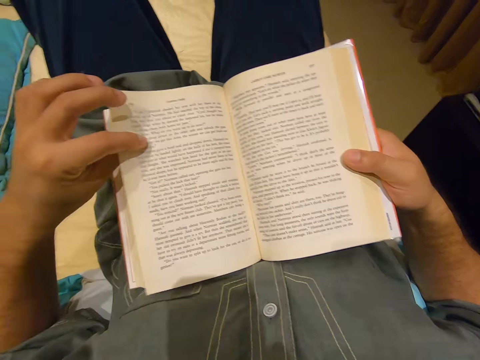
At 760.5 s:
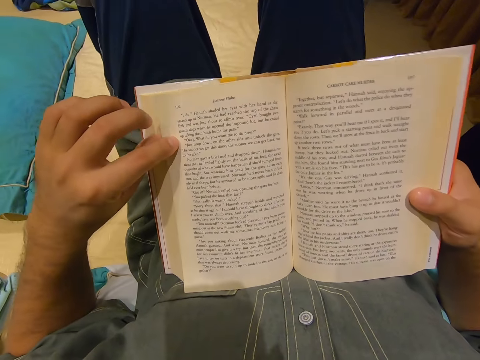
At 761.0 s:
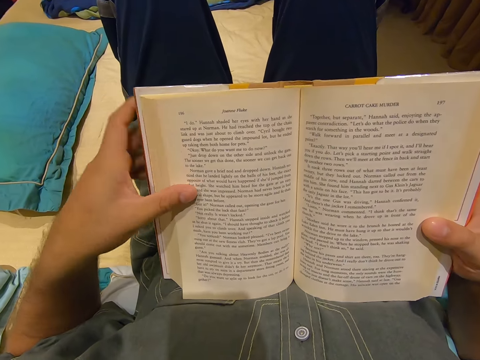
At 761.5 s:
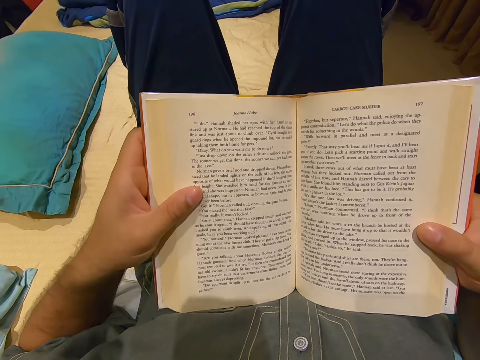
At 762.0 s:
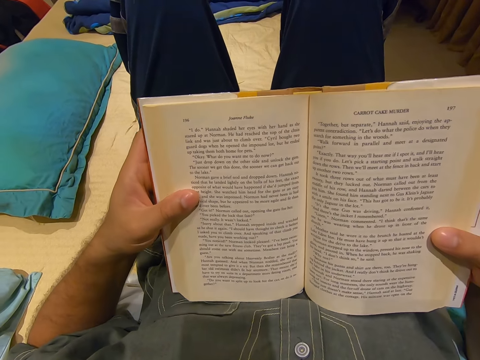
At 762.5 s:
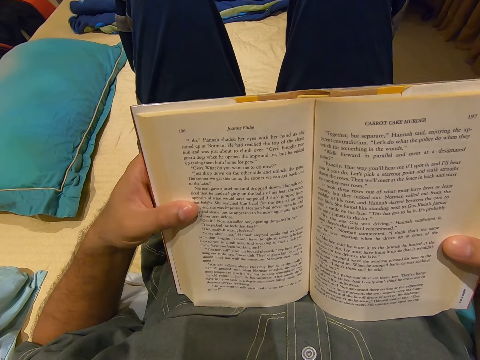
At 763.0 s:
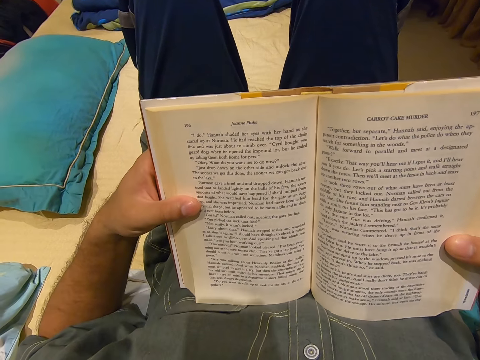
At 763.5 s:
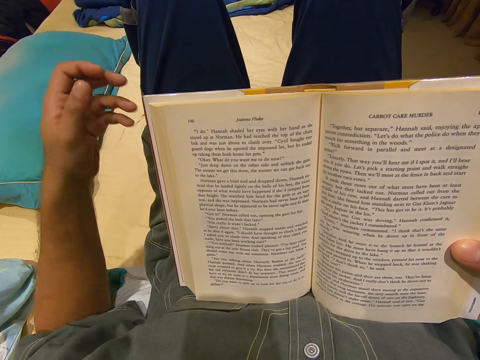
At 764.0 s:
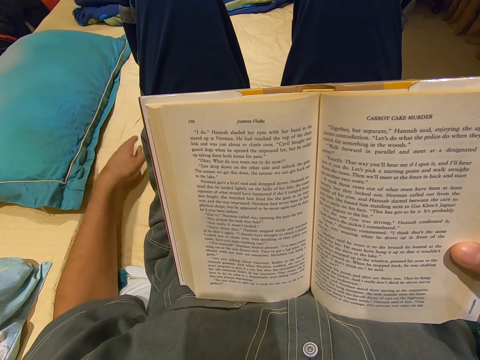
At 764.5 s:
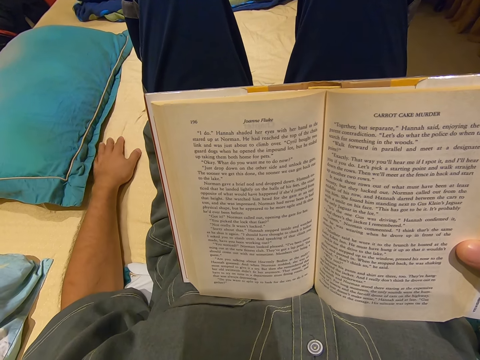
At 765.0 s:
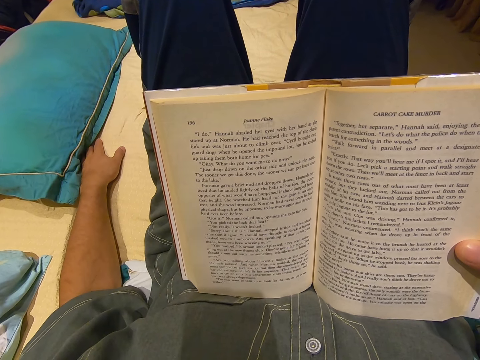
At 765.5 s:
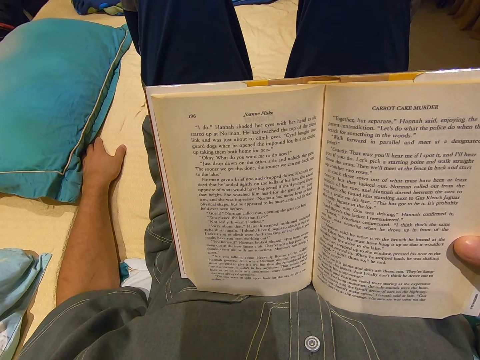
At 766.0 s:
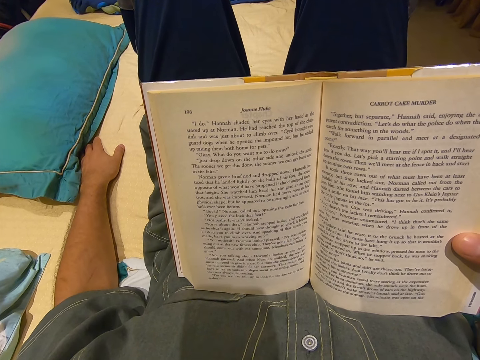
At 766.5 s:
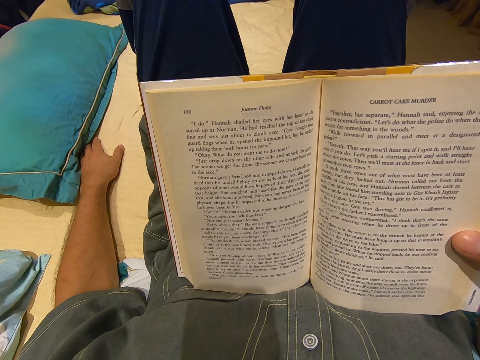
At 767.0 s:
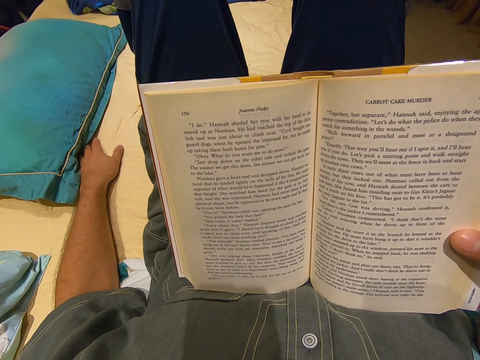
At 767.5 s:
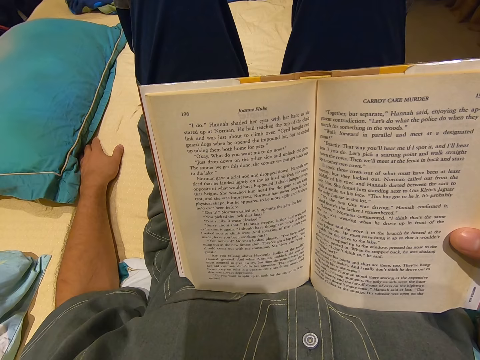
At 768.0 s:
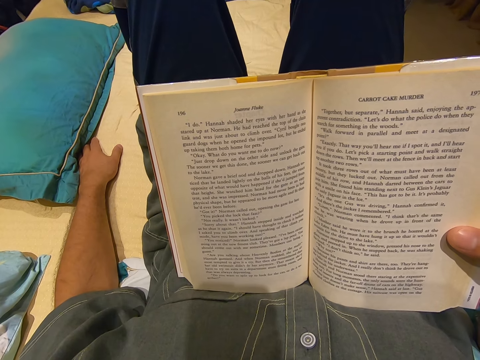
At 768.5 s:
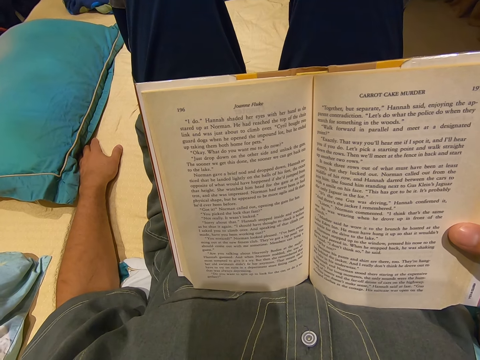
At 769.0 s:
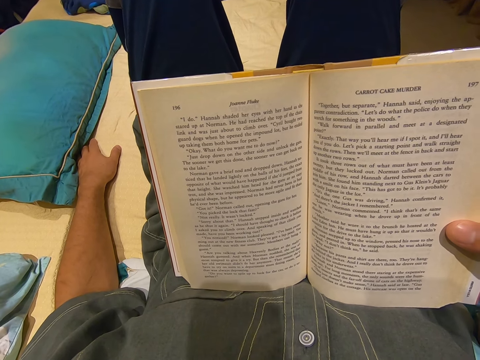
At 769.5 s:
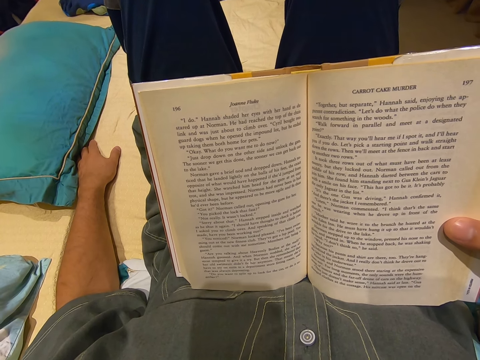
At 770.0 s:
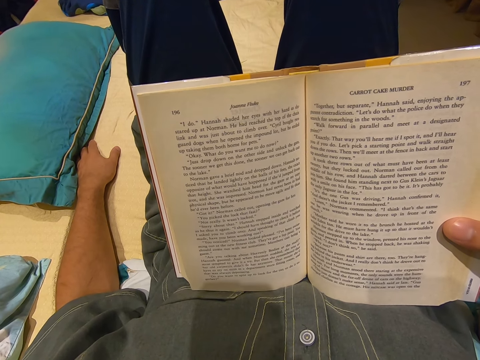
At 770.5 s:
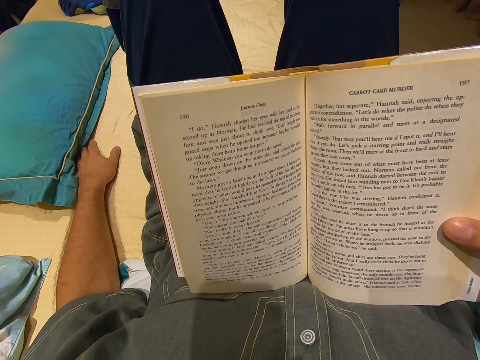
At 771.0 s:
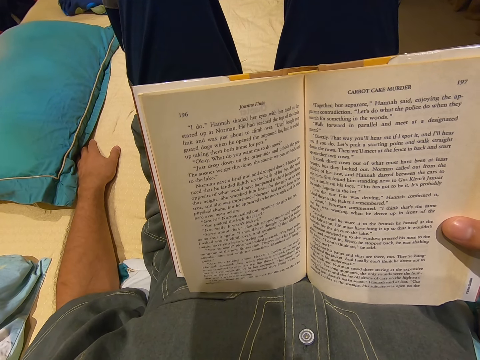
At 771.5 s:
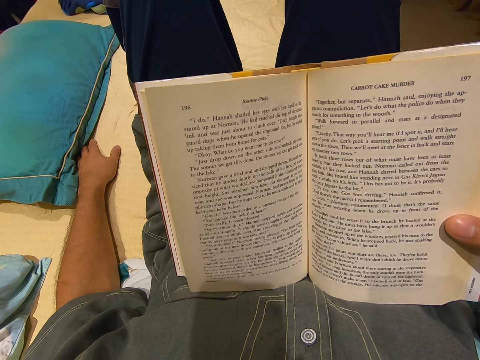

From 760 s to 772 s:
The camera wearer reads the novel. He holds the novel. He places the hand down. He moves the hand down. He reads the novel.

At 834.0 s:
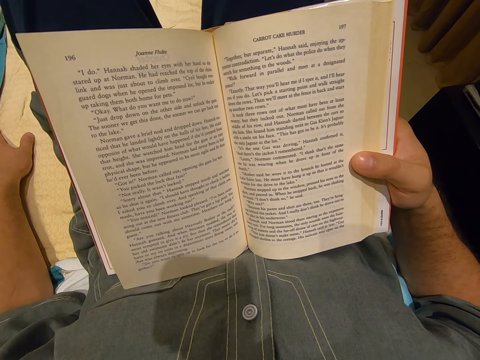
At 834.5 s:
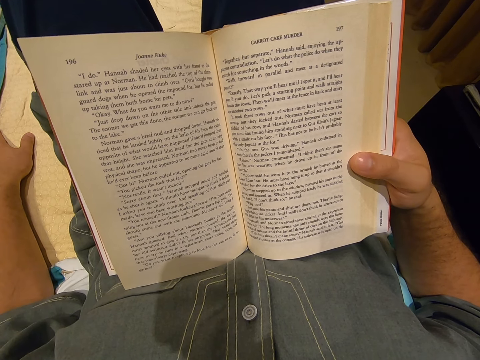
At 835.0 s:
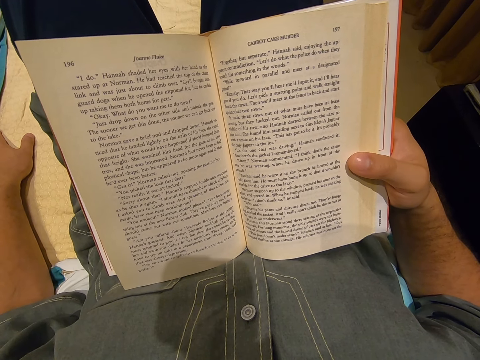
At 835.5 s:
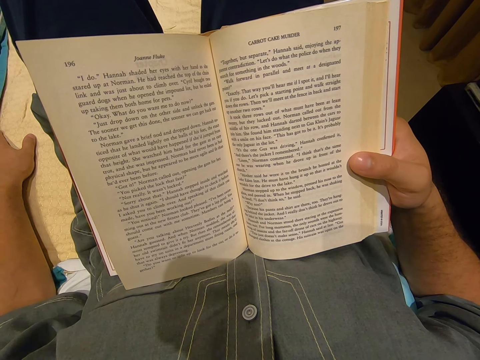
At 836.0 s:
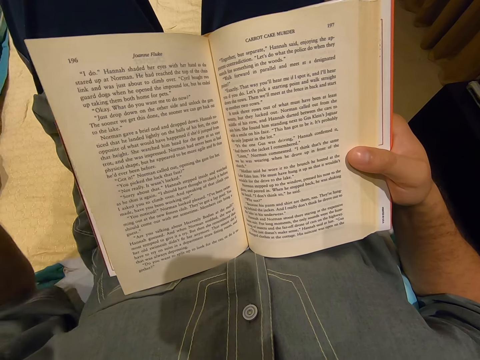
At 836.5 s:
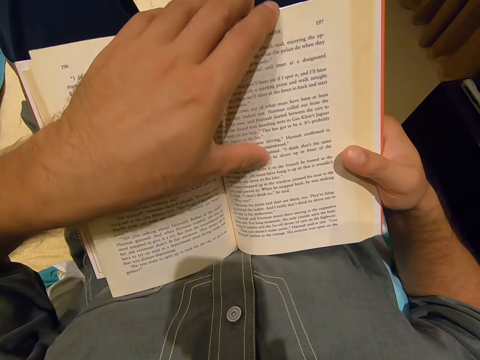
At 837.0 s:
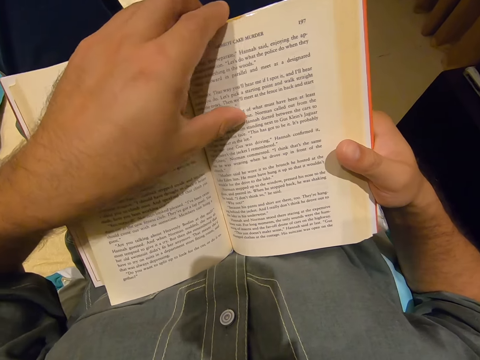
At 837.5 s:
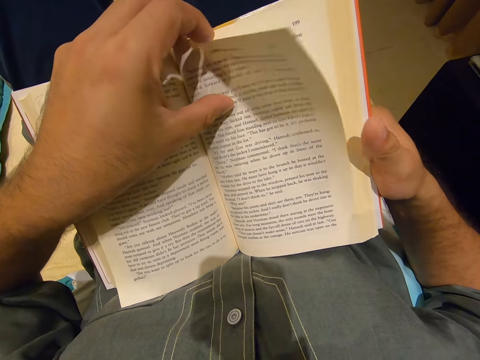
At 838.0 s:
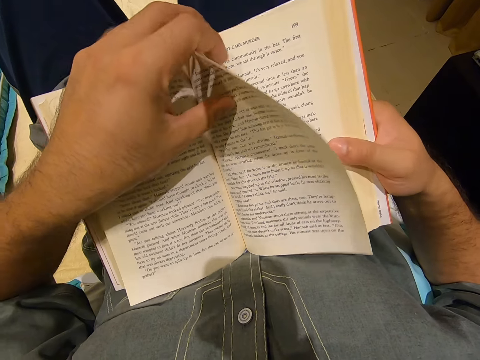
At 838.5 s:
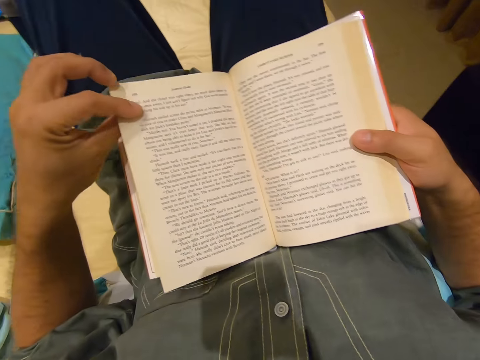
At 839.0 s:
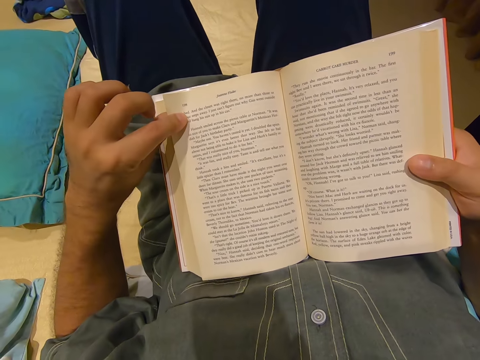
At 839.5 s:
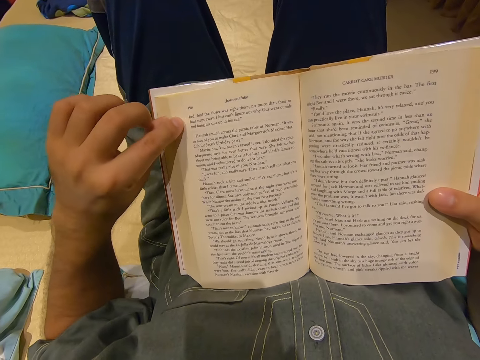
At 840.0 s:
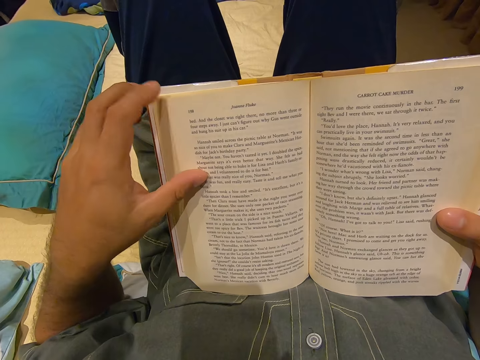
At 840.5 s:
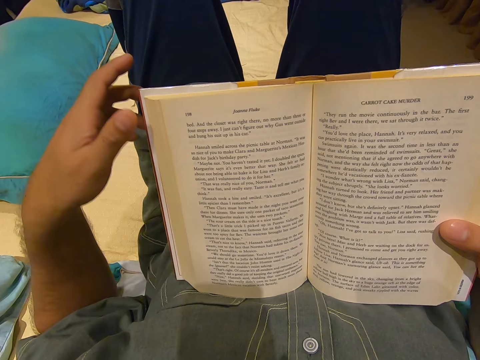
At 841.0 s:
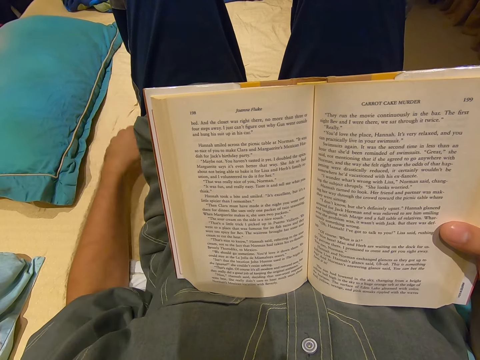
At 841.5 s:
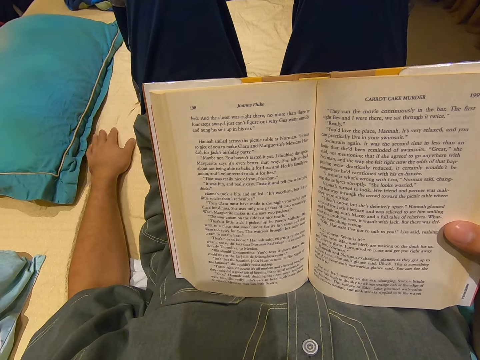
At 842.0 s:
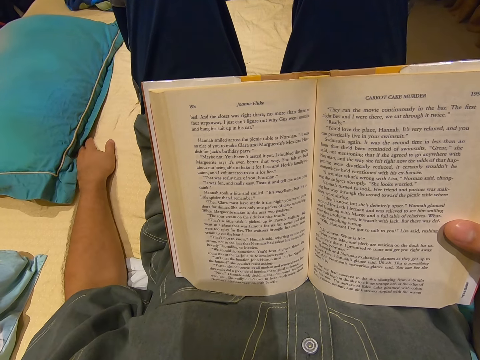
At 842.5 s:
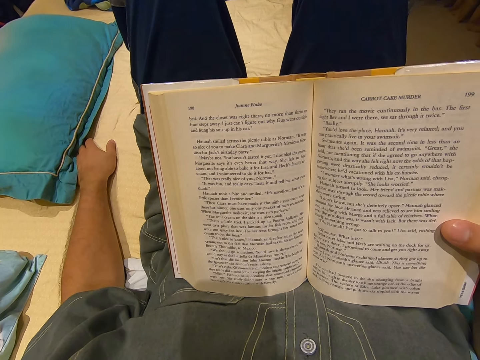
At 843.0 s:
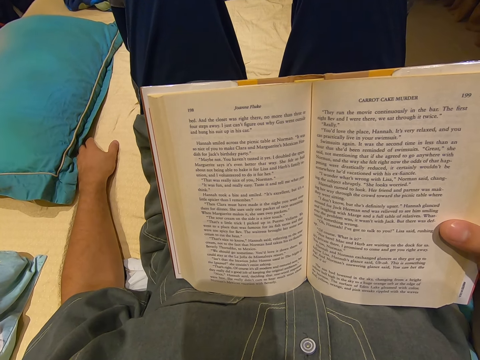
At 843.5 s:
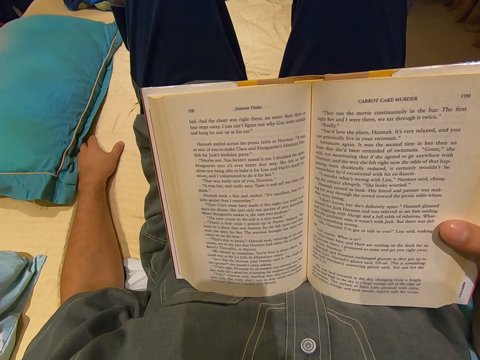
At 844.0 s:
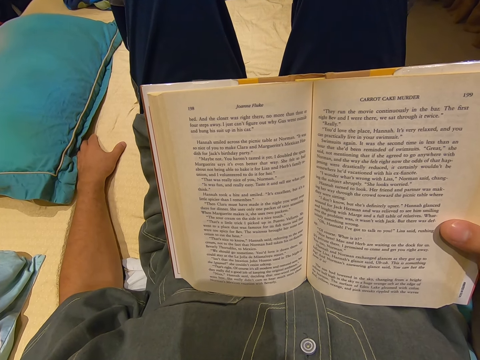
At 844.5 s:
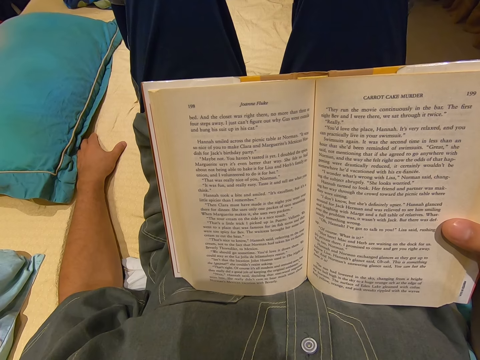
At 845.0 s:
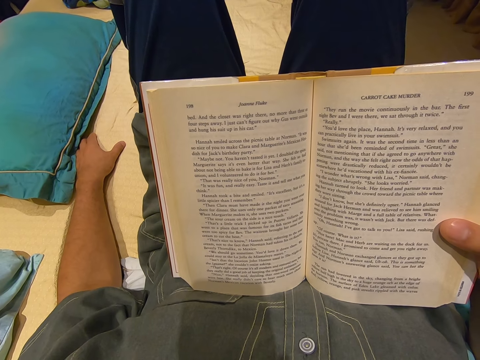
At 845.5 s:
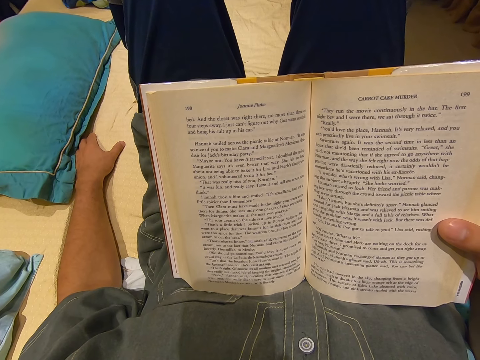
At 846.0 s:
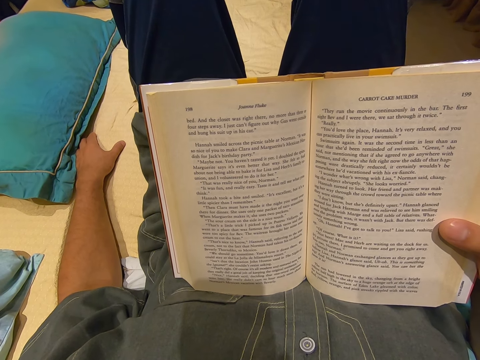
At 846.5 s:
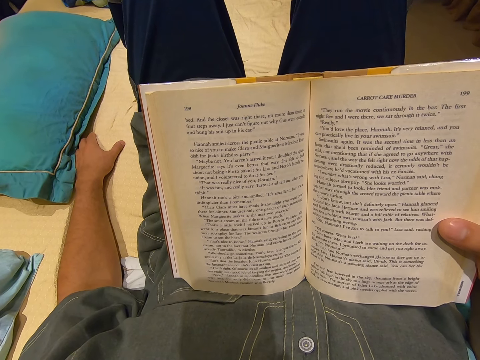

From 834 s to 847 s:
The camera wearer lifts up his hand. He flips the page. He raises his thumb and puts down his thumb. He puts his hand on the bed.

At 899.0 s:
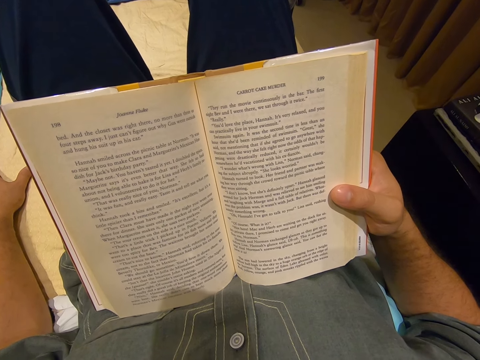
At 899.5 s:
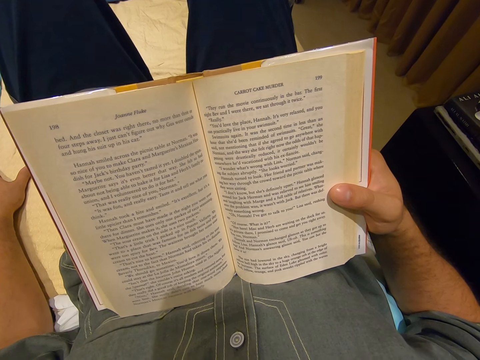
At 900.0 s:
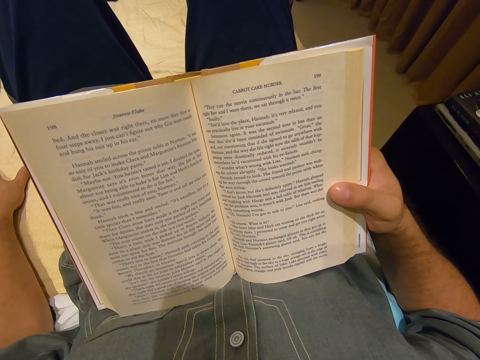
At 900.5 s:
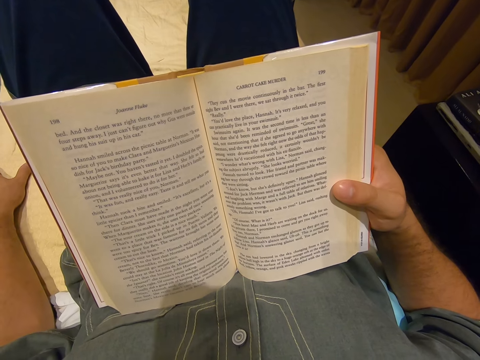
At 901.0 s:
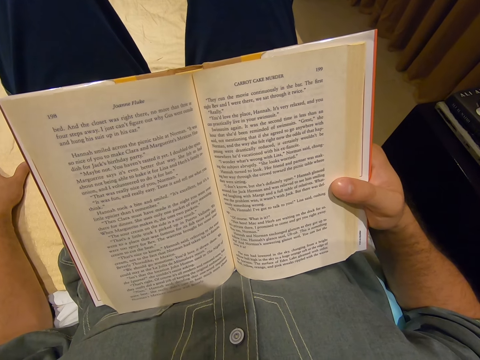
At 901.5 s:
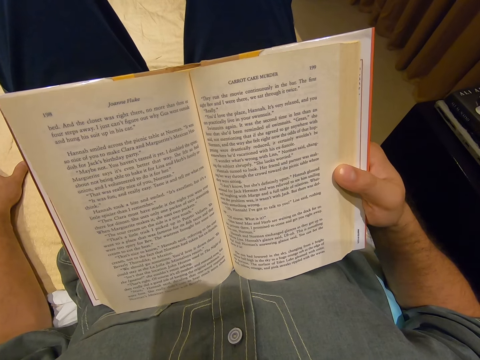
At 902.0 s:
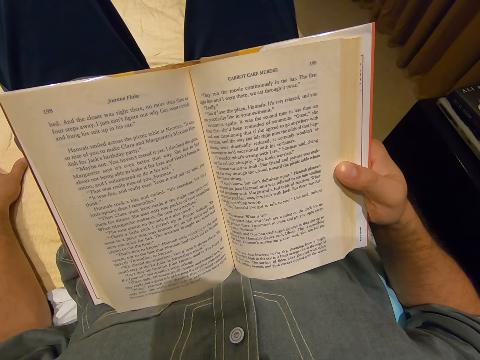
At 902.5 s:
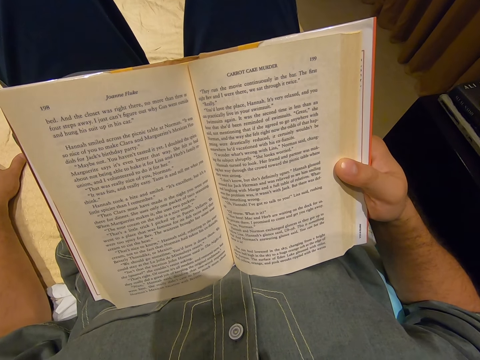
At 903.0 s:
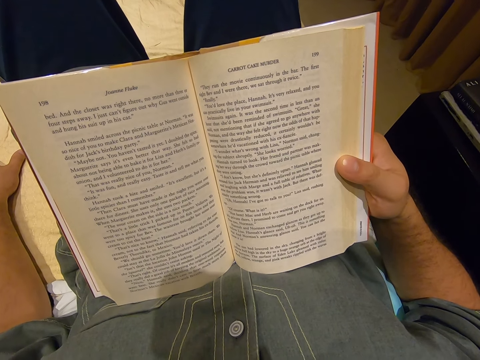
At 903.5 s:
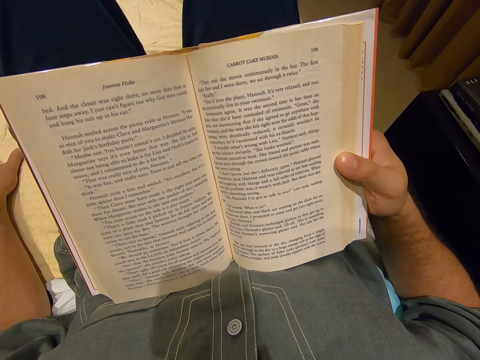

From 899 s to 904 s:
The camera wearer moves his thumb.
